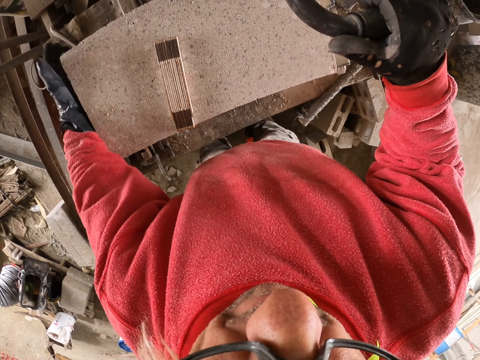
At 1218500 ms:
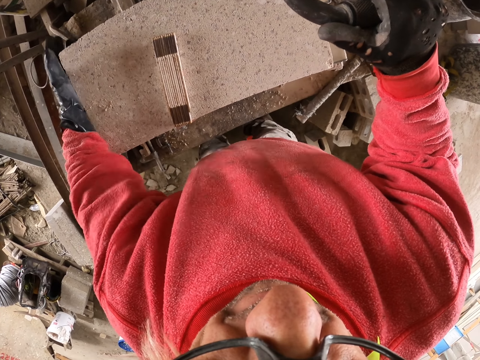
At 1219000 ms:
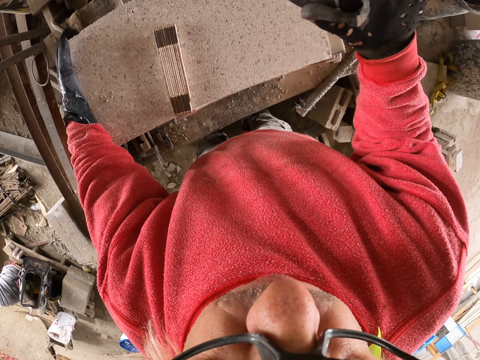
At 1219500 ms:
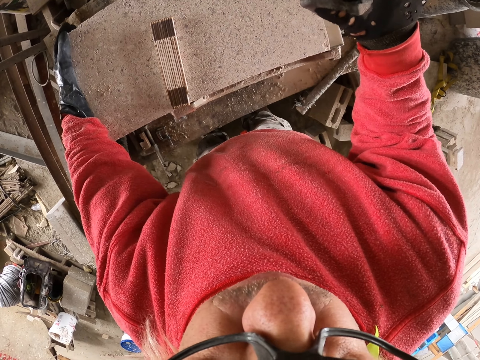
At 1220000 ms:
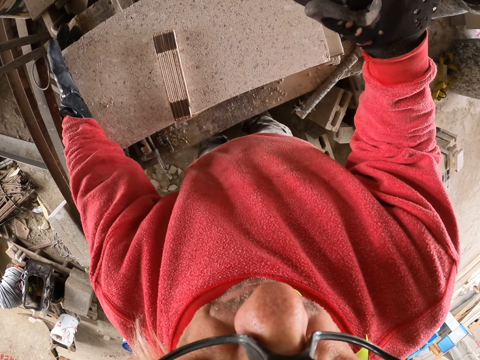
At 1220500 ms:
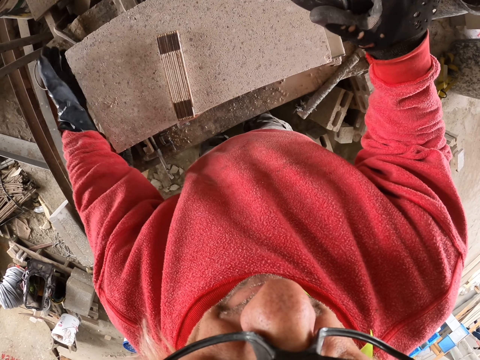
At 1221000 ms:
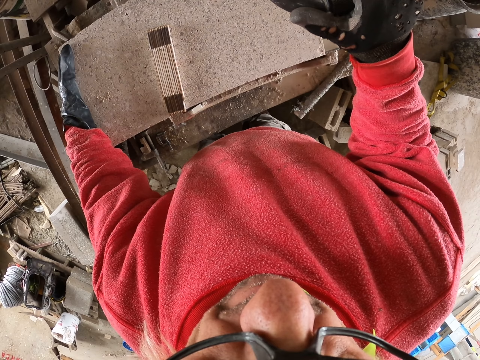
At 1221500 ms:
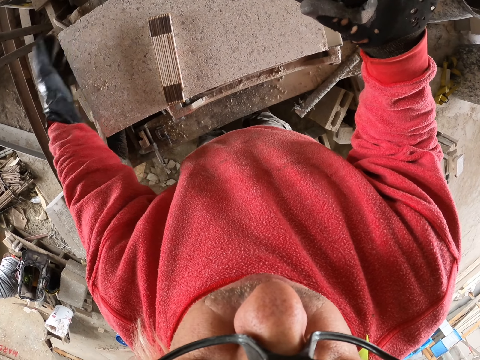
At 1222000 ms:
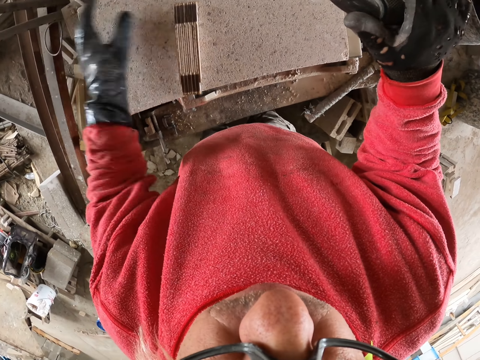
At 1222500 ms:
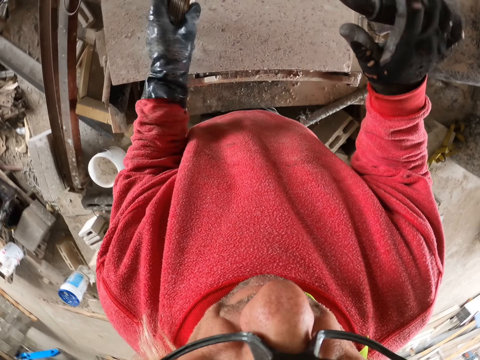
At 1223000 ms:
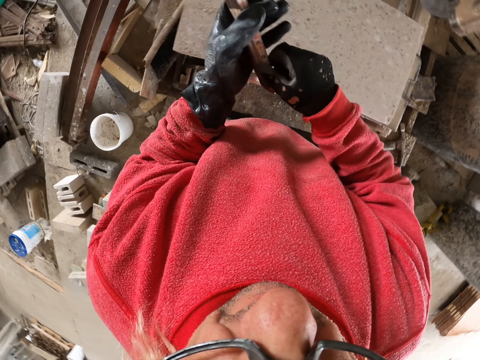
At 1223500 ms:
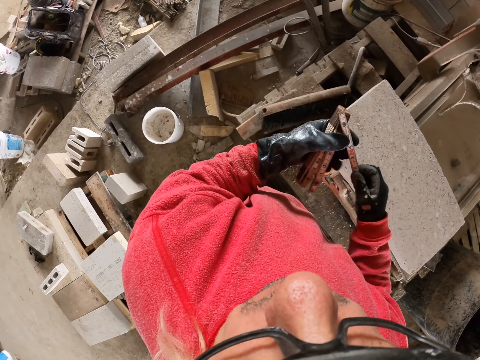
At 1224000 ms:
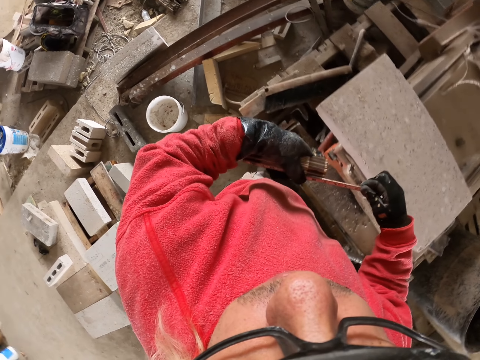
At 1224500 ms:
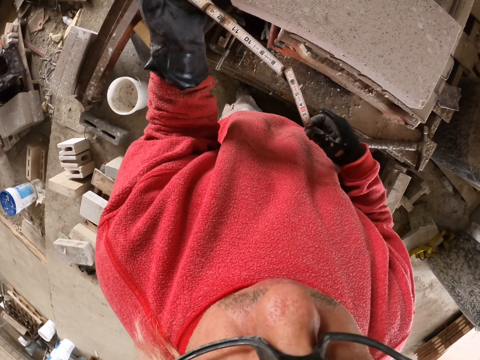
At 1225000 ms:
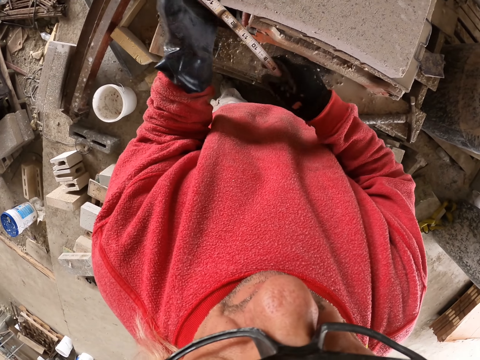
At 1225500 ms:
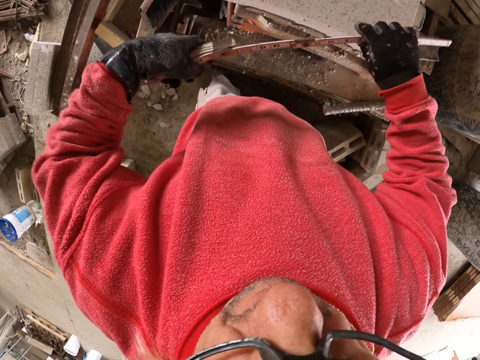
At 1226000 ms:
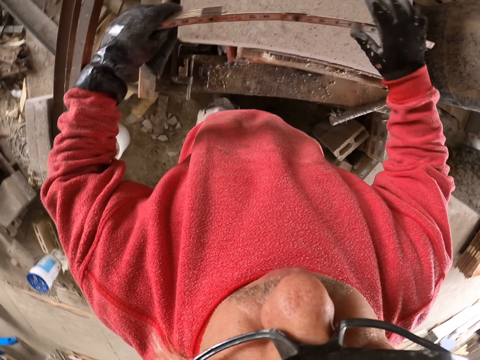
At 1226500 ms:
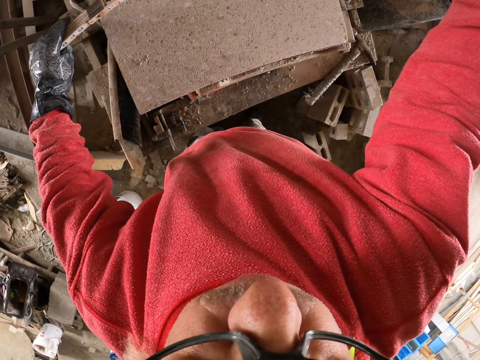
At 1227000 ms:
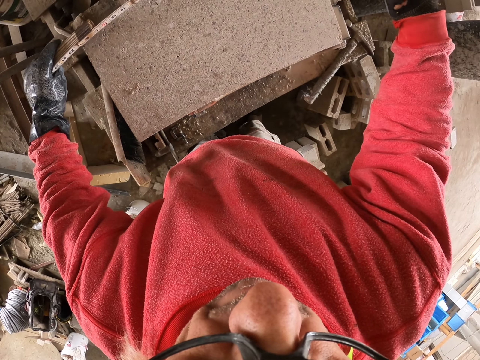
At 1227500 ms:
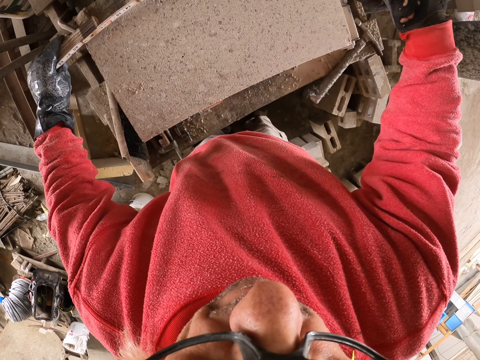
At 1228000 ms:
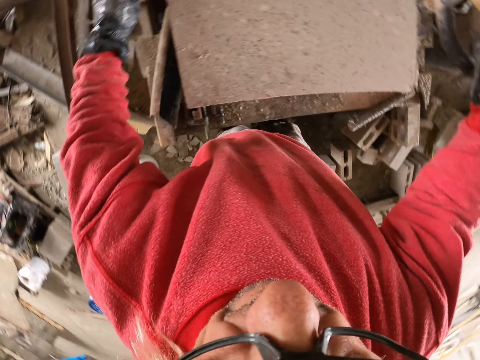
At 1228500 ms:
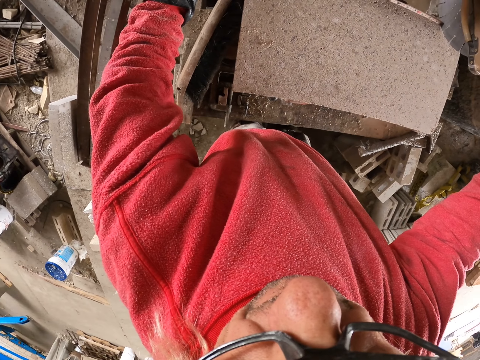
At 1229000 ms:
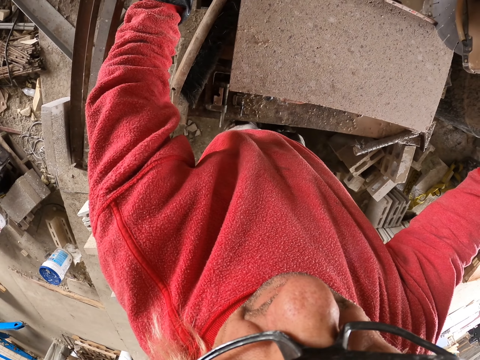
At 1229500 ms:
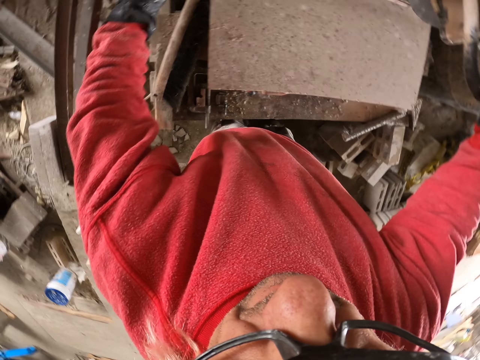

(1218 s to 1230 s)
The camera wearer picks up the tape measure. They hold the foldable ruler. They unfold the foldable ruler. They measure something.

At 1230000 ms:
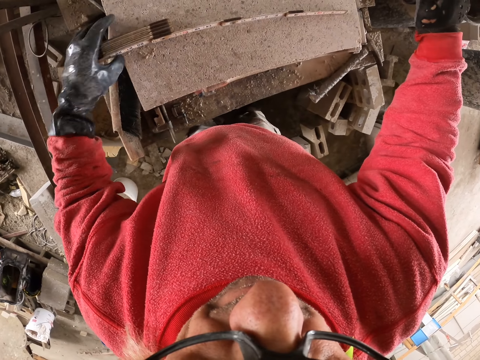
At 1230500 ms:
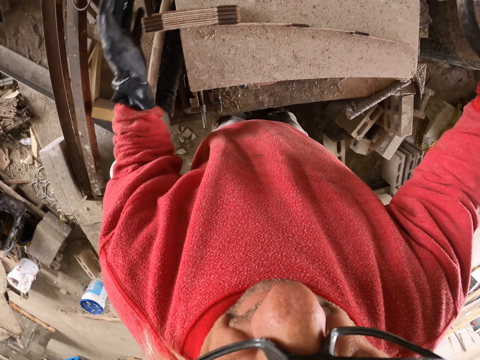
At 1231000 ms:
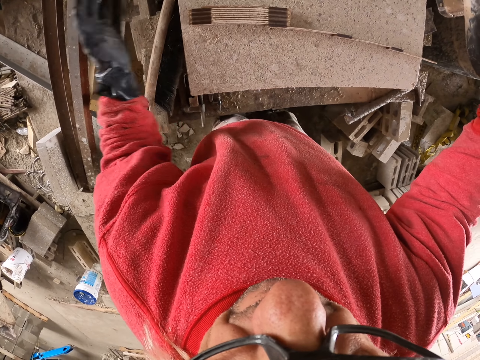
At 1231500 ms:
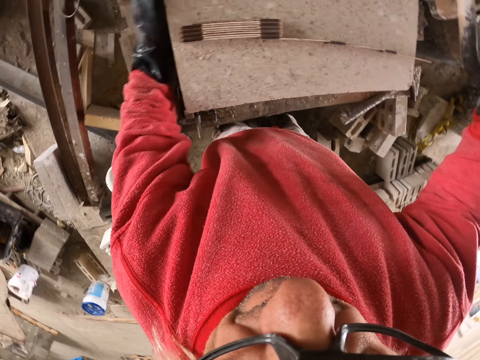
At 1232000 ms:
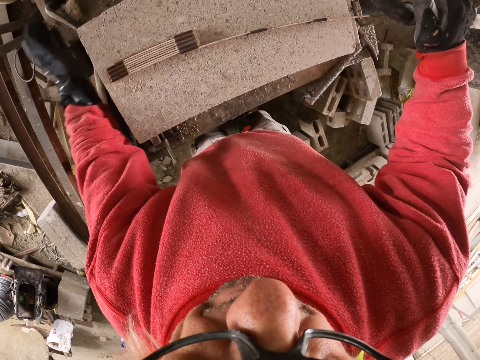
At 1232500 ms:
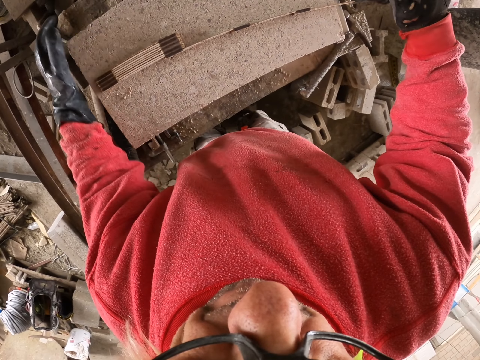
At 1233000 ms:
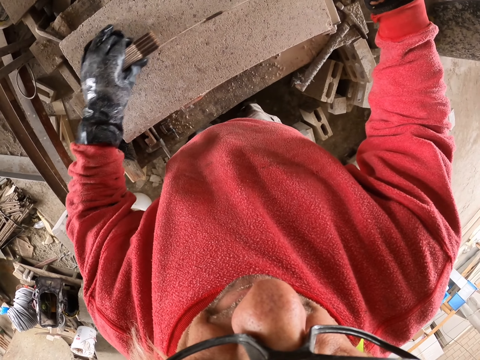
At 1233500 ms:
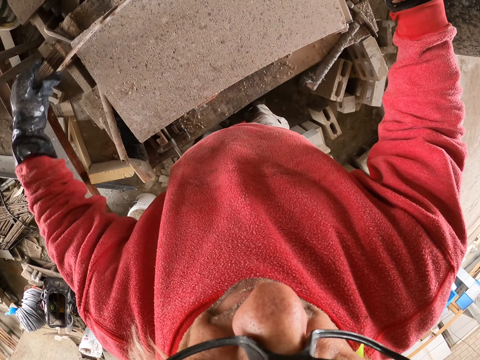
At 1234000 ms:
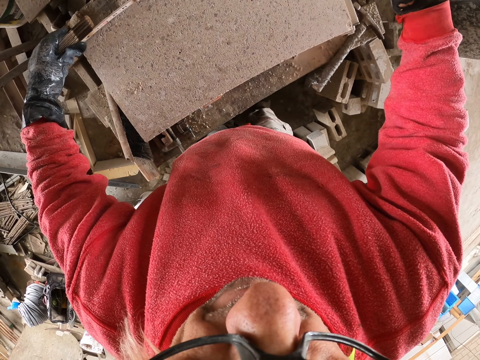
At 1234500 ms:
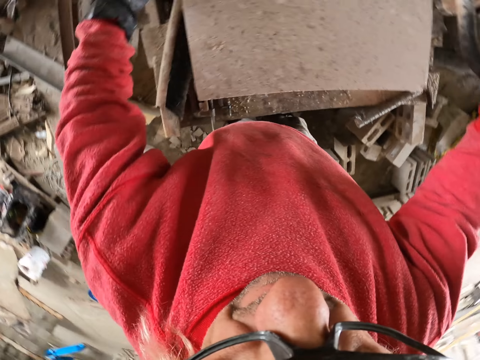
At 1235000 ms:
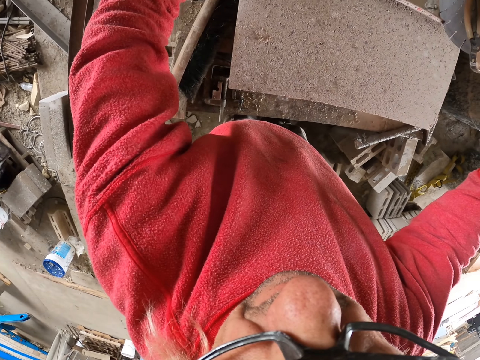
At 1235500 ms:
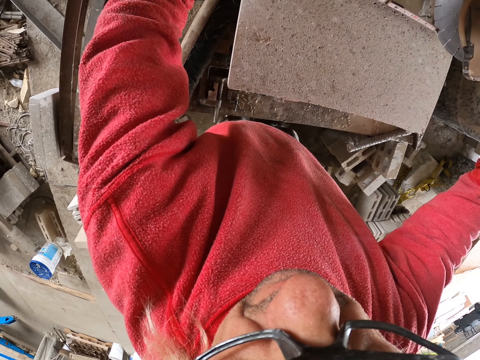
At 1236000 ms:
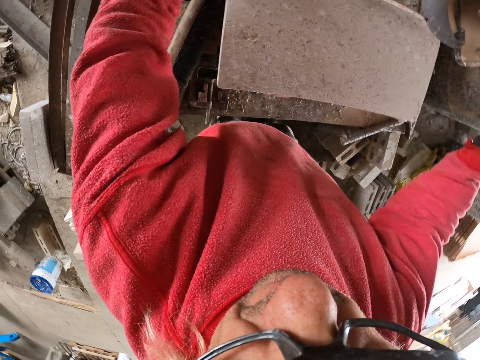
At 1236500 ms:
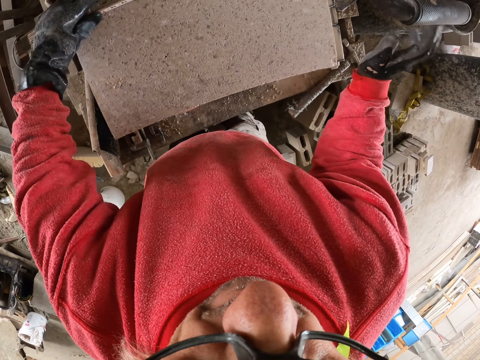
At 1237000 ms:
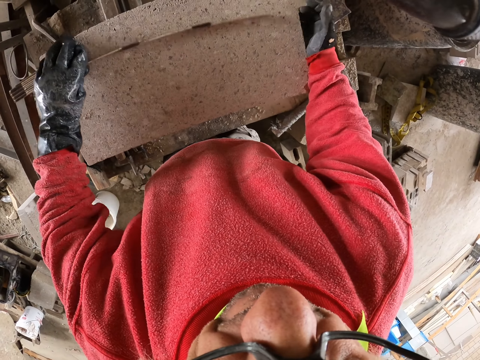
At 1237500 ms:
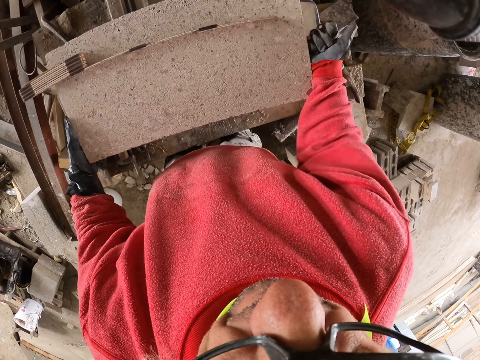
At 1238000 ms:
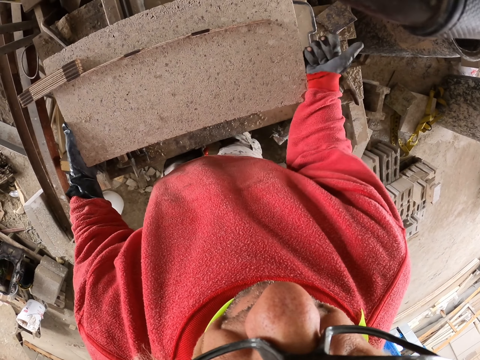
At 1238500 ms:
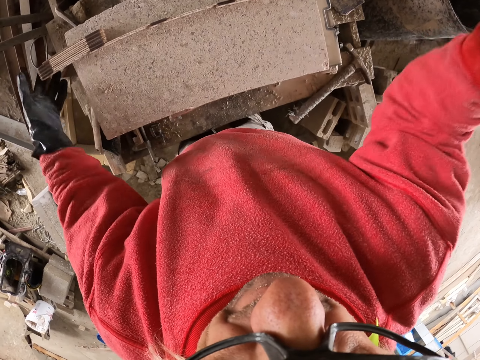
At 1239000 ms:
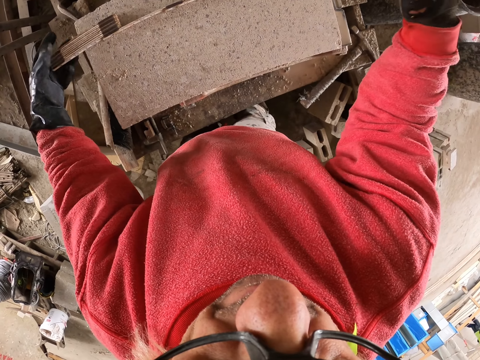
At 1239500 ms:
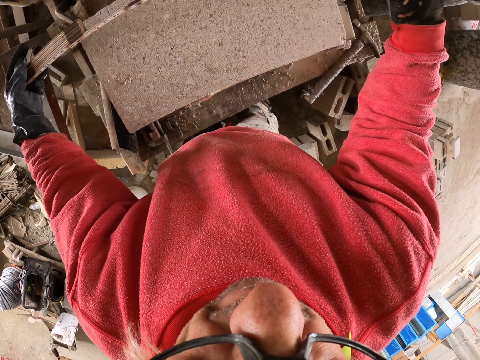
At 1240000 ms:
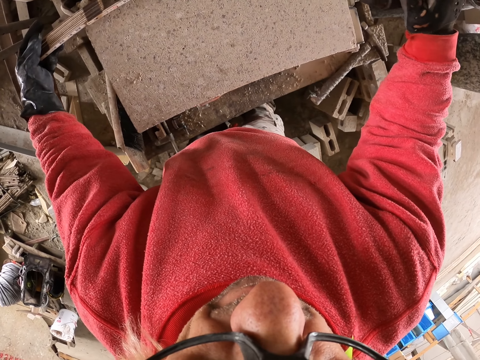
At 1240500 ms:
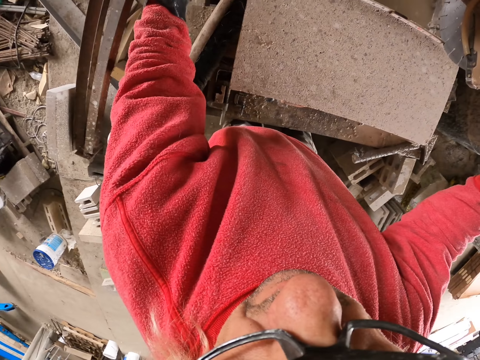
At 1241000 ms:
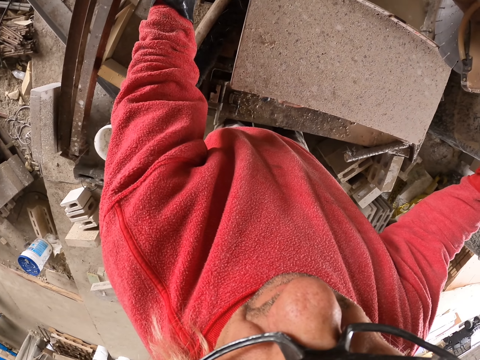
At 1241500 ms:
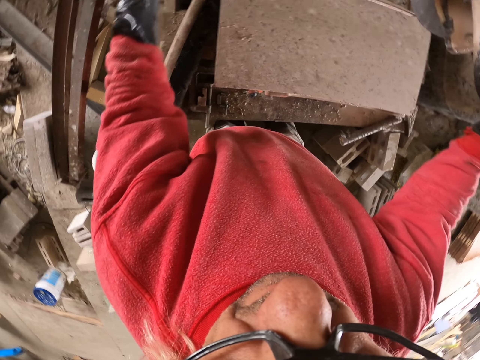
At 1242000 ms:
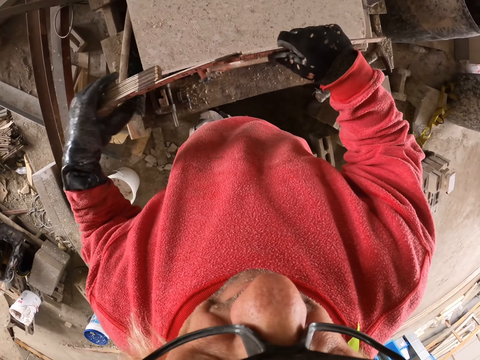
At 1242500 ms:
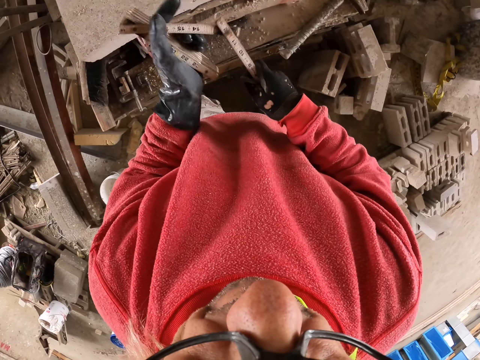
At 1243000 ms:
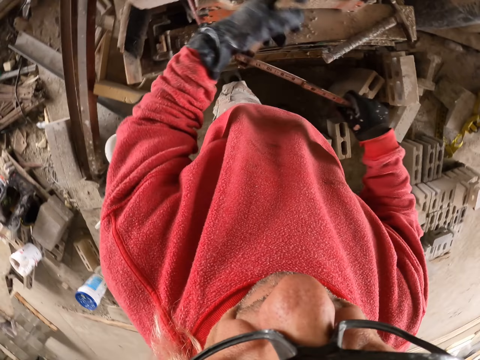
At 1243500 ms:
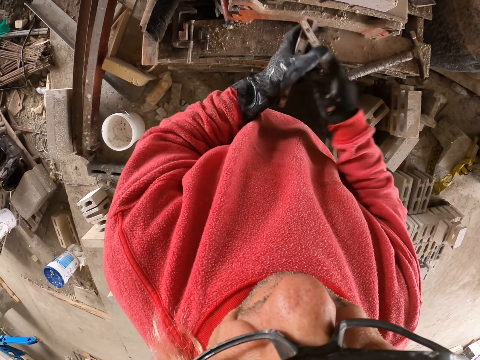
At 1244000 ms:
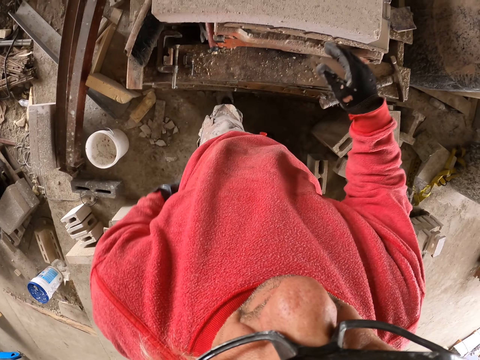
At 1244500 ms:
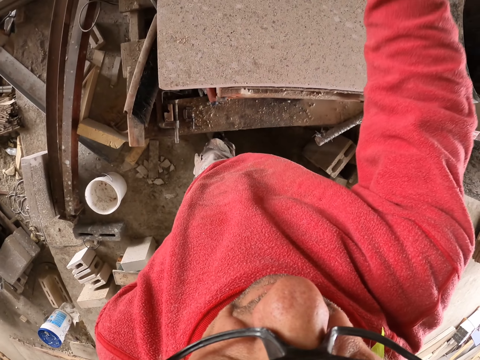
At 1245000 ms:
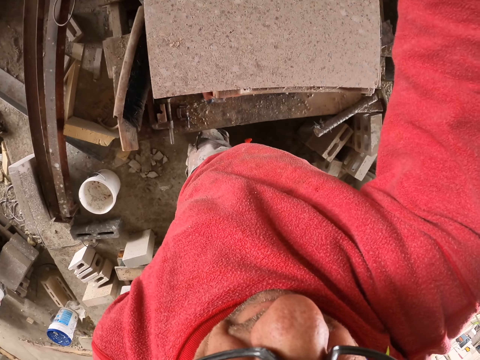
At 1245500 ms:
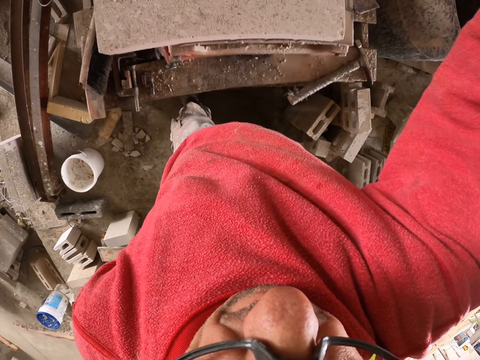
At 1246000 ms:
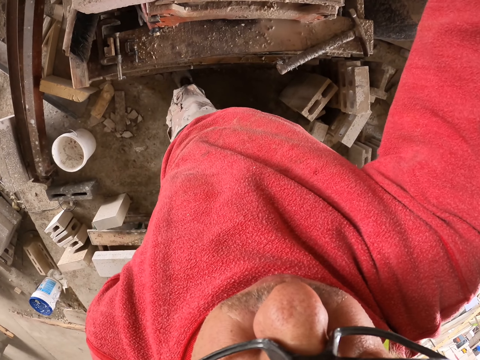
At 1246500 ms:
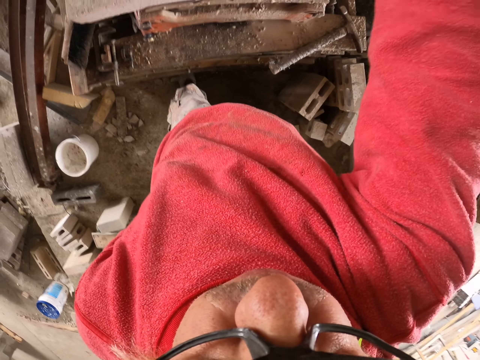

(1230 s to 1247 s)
The camera wearer pushes the tape measure. They hit something with the left hand. They fix a concrete block on the brick cutter. They measure the concrete block. They hit something with the right hand. They adjust the concrete block on the brick cutter. They measure the concrete block. They fold the tape measure. They put the tape measure in the pocket.
